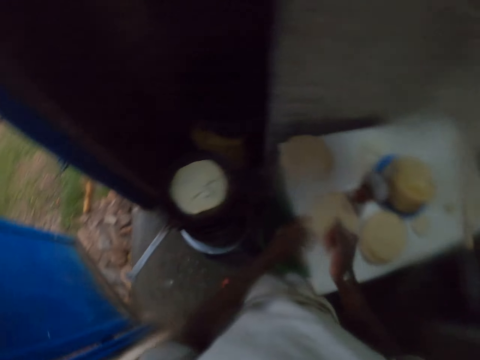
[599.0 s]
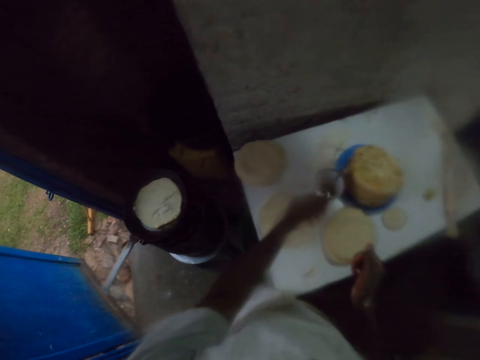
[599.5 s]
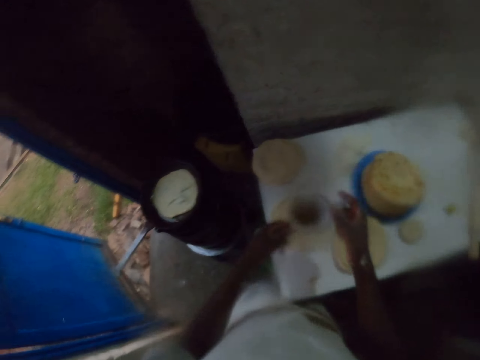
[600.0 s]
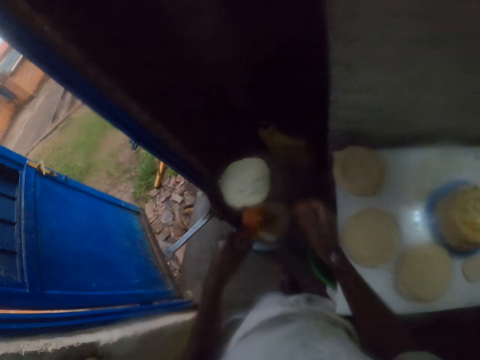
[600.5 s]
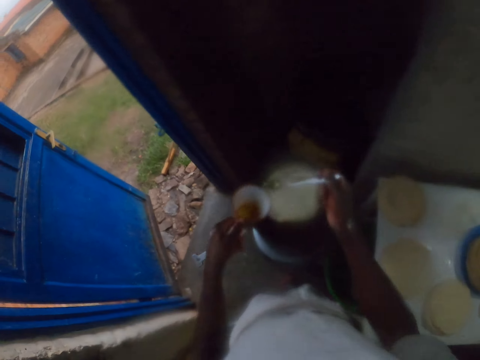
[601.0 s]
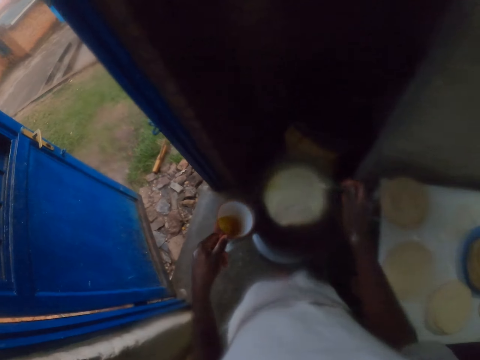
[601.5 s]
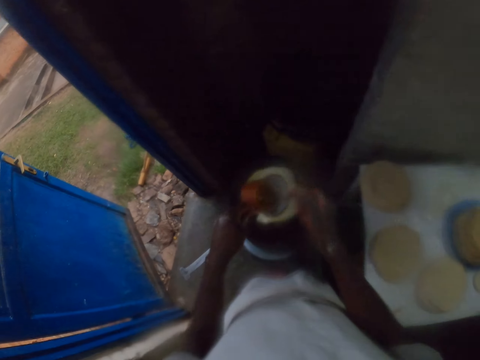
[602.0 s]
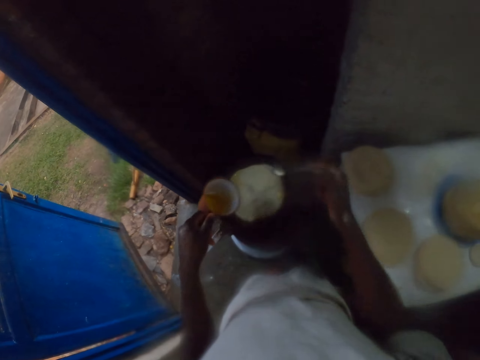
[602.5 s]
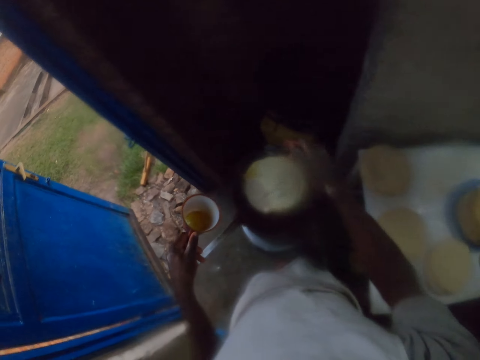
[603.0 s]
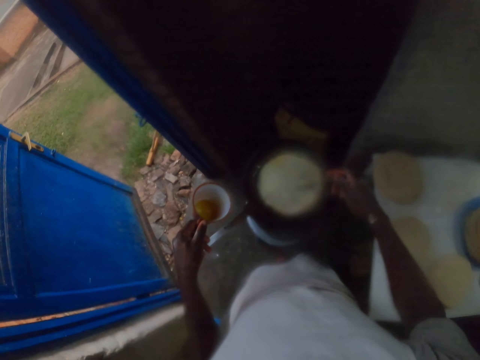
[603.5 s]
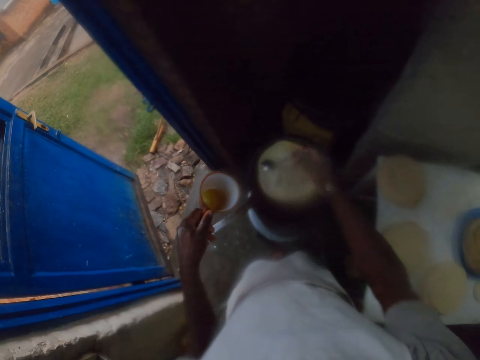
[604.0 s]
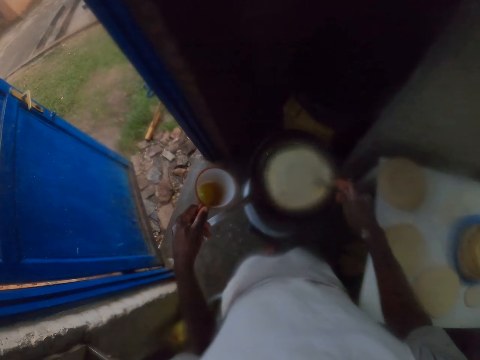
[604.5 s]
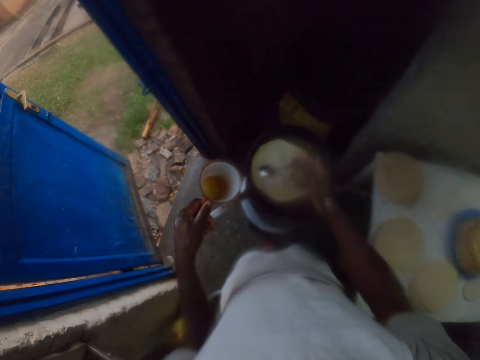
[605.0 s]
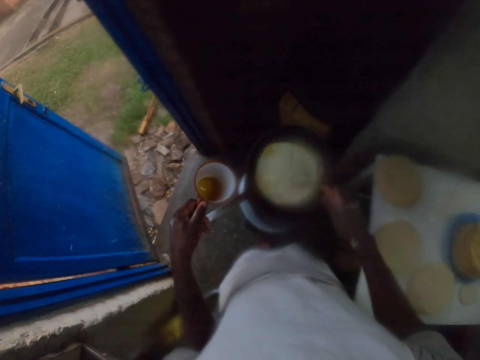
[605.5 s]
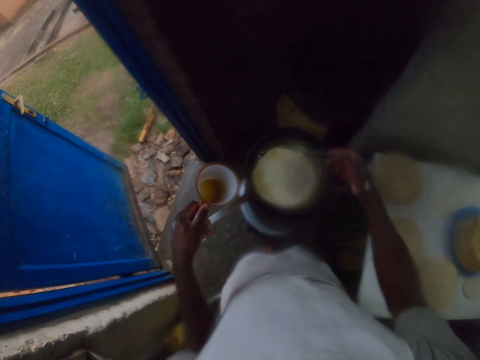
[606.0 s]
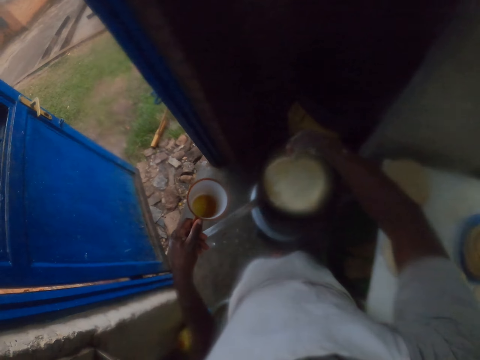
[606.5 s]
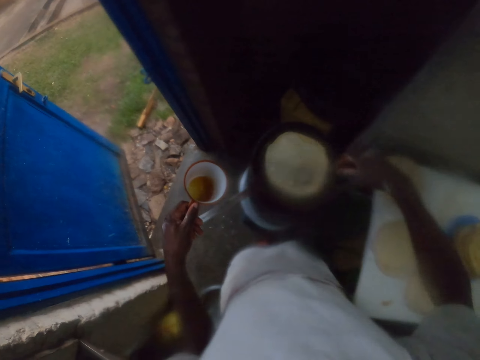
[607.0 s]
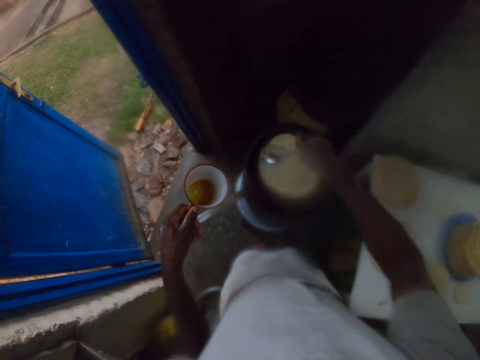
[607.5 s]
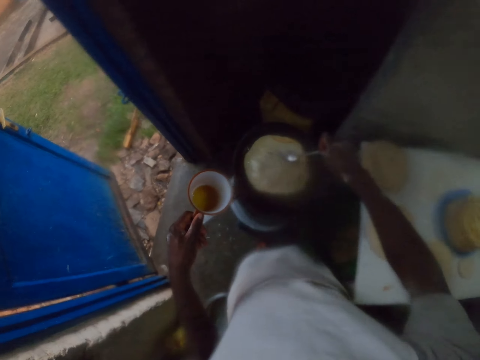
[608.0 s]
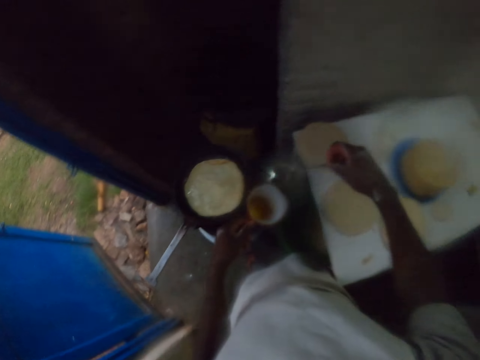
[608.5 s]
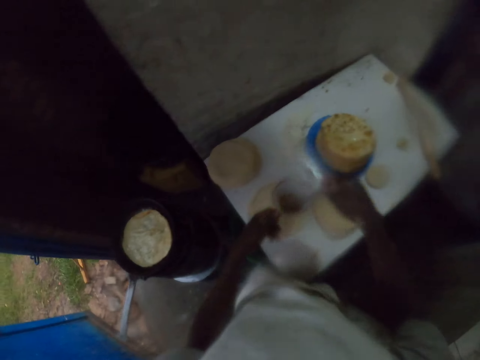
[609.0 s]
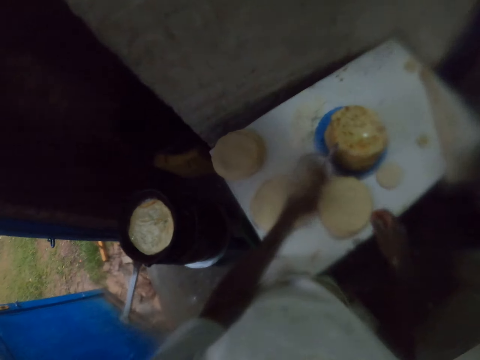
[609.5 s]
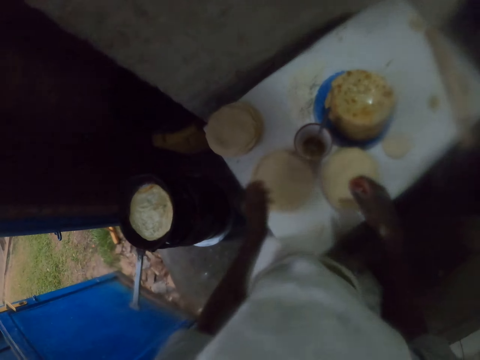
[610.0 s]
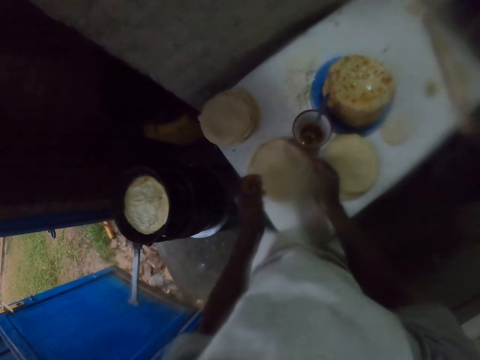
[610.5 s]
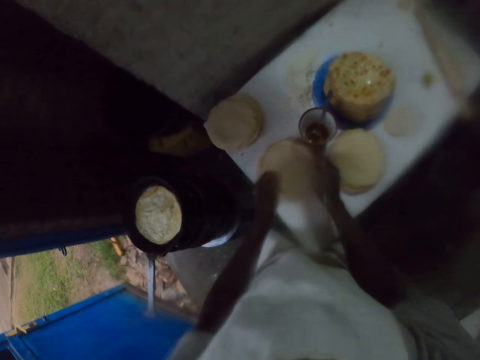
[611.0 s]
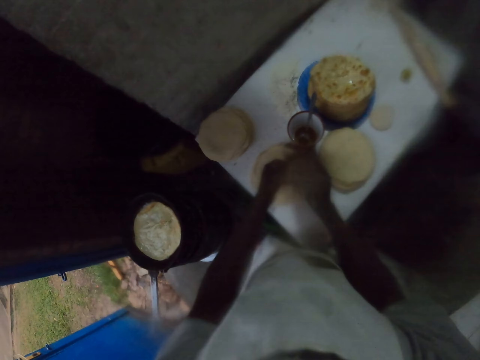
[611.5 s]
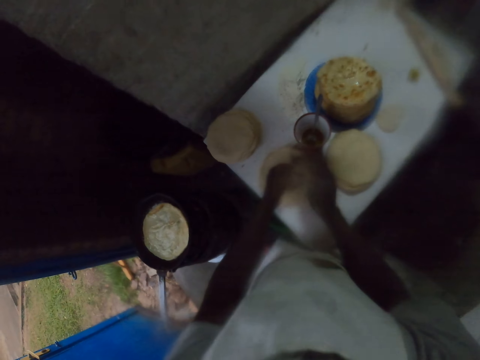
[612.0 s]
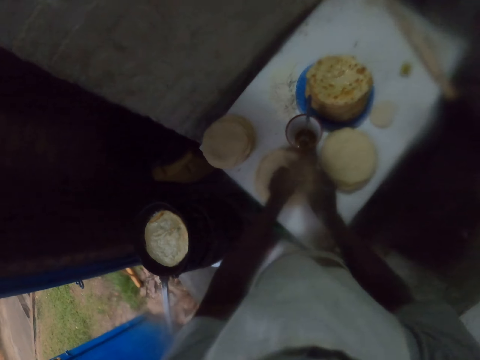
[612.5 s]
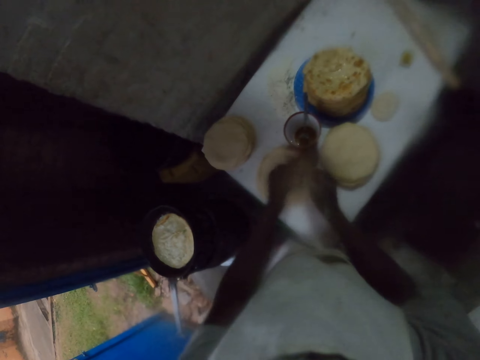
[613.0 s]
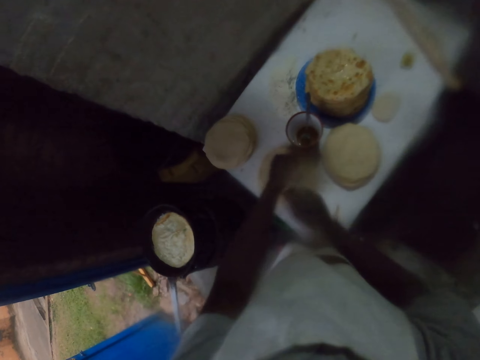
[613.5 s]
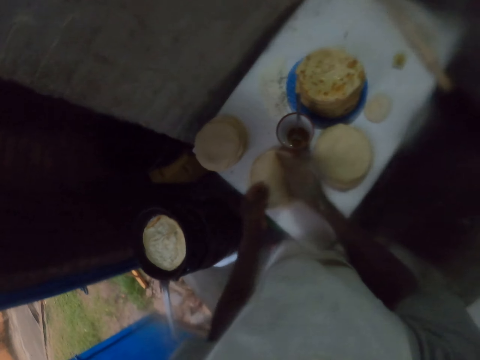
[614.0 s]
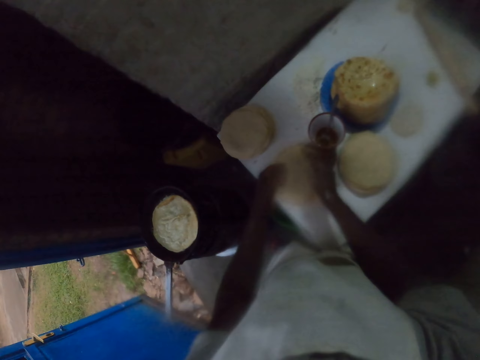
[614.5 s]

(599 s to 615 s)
The camera wearer lifts their hands up. They pick up the cooking oil. They hold a cup. They hold a spoon. They scoop the cooking oil with the spoon from the cup. They spread oil on the tortilla or chapatti. They lift the spoon up. They dip the spoon in the cup. They scoop oil up. They move the spoon down. They spread oil on the tortilla. They cook the chapatti. They move the tortilla with the spoon. They flip the chapatti. They lift the tortilla up. They drop the tortilla on the pan. They move the tortilla with the spoon. They lift the spoon up. They dip the spoon in the cup. They move the cup down. They place the cup on the table. They lift their hand up. They move their hands. They hold the tortilla. They pick up the rolled dough.

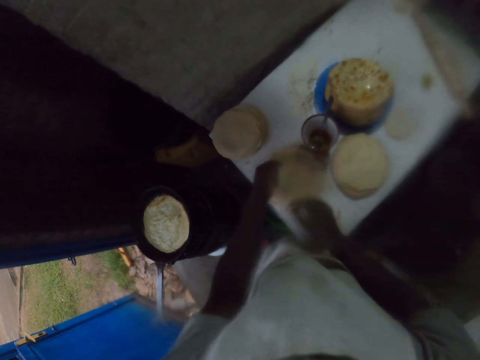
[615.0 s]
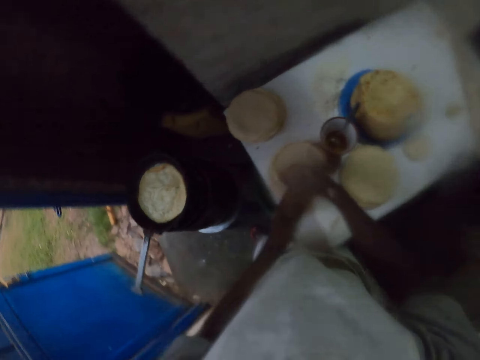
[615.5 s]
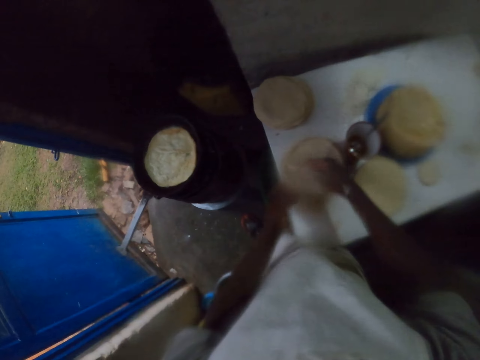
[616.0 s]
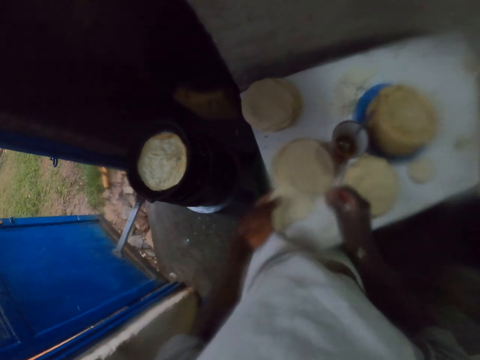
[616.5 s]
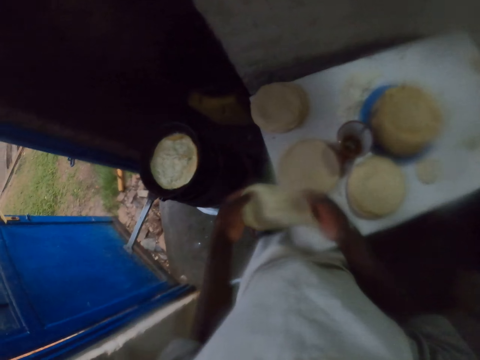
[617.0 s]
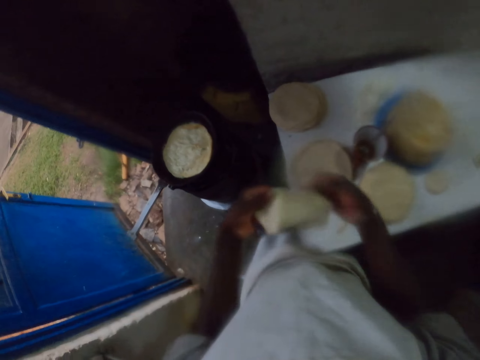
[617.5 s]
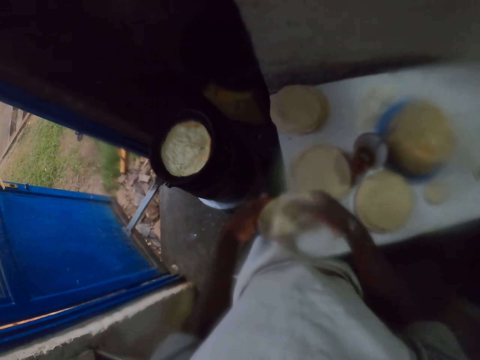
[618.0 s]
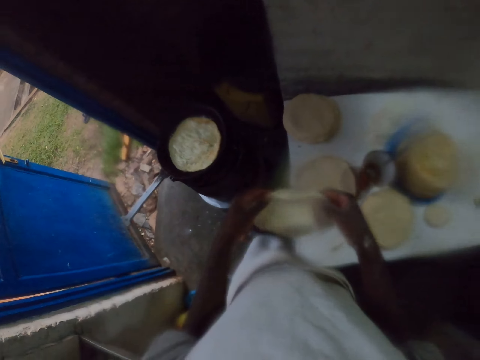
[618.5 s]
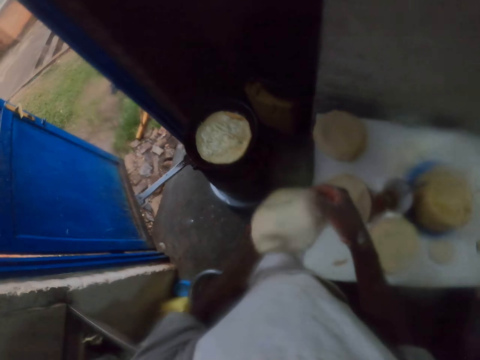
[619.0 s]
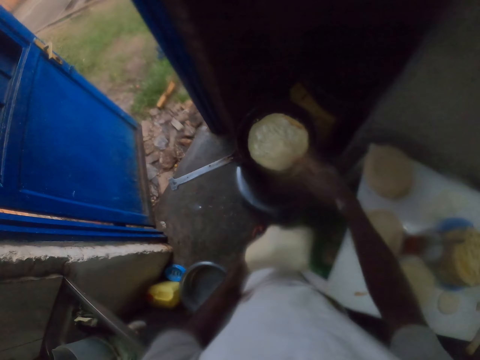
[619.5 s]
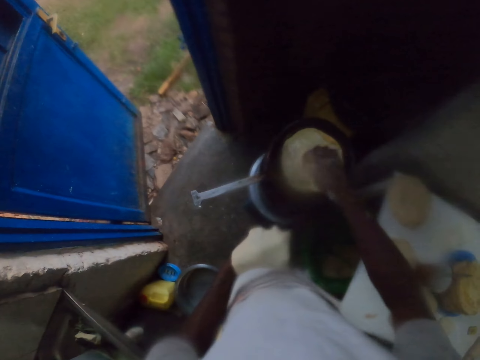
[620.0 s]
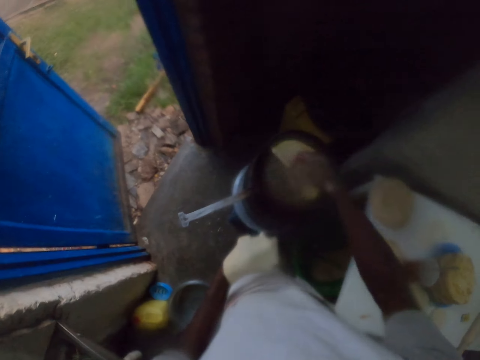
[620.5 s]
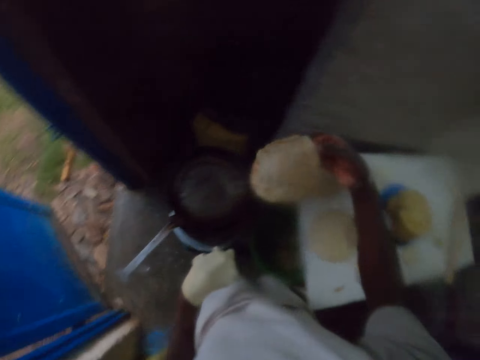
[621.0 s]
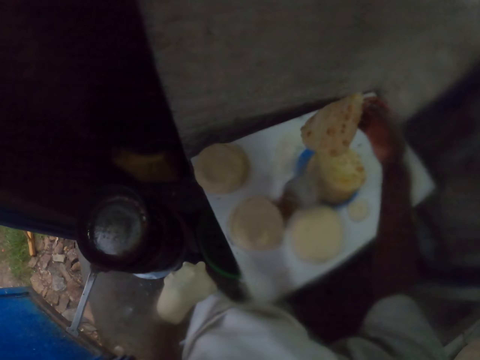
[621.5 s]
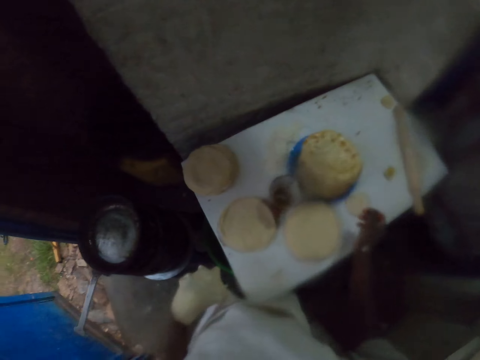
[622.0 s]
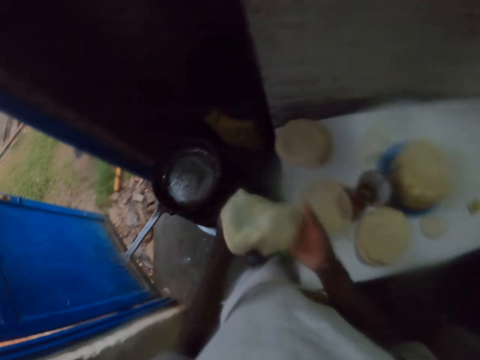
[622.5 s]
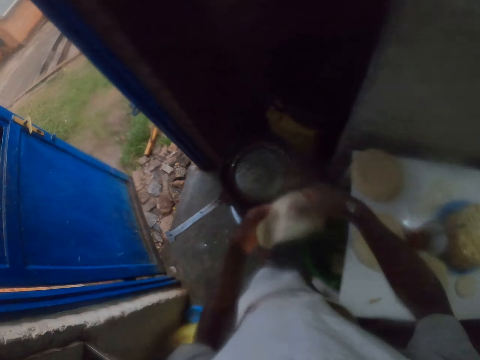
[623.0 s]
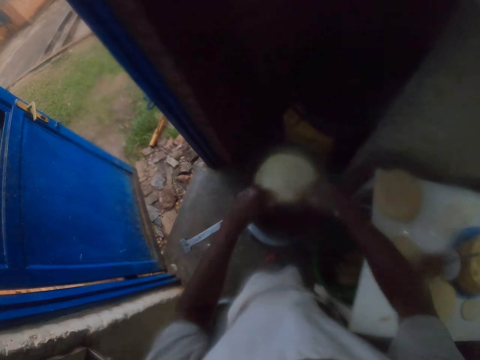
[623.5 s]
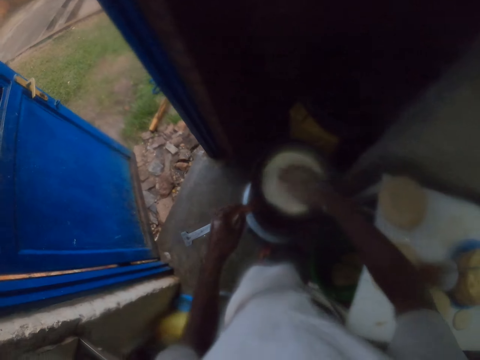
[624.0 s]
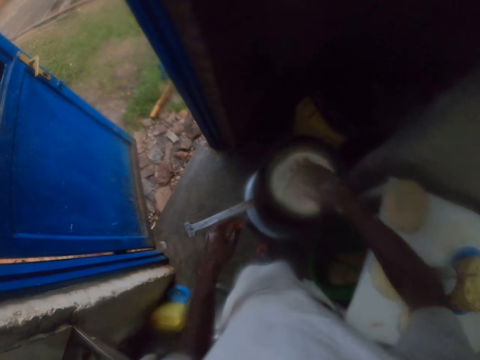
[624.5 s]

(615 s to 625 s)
The camera wearer lifts the tortilla or chapatti up. They hold the tortilla. They move the tortilla. They move their hand down. They hold the tortilla. They touch the tortilla. They remove the cooked chapatti from the pan. They lift the tortilla up. They put the cooked chapatti on a plate. They lift their hand up. They hold the tortilla. They turn the tortilla. They place the tortilla on the pan. They adjust the chapatti.
